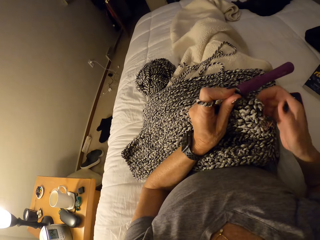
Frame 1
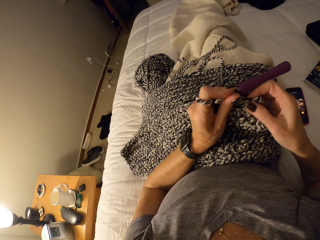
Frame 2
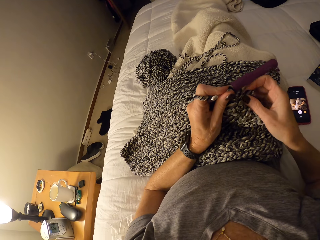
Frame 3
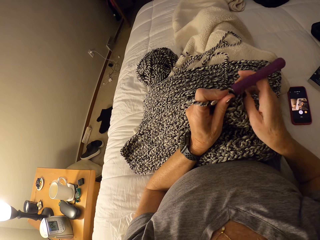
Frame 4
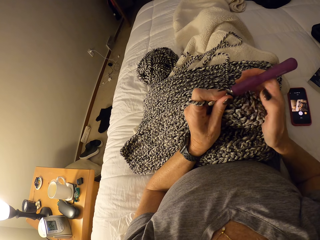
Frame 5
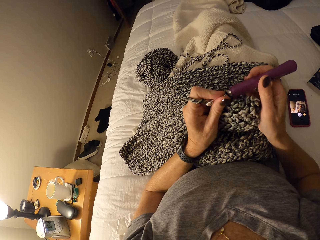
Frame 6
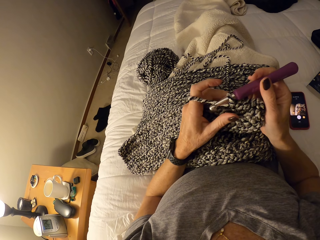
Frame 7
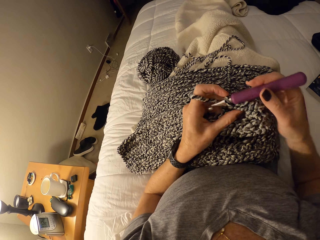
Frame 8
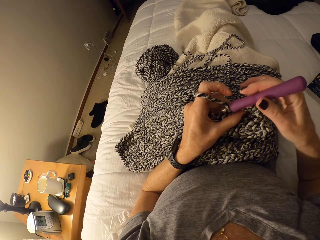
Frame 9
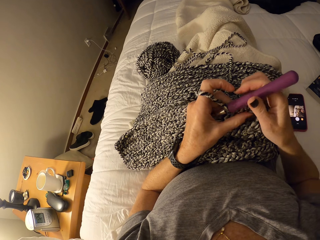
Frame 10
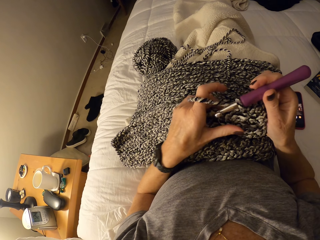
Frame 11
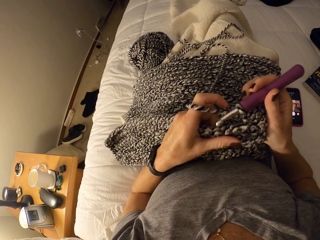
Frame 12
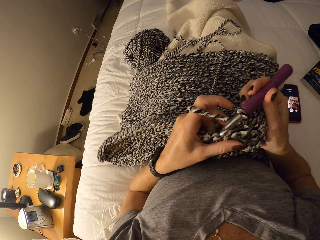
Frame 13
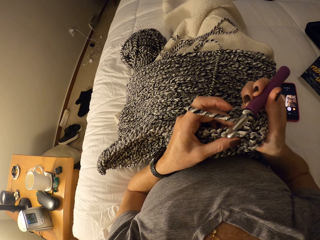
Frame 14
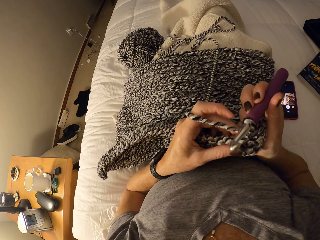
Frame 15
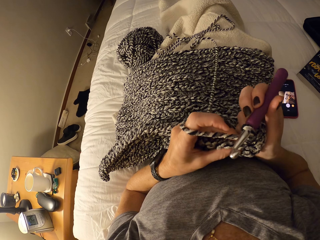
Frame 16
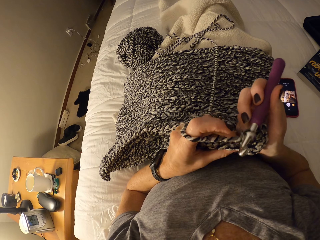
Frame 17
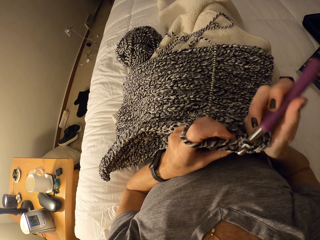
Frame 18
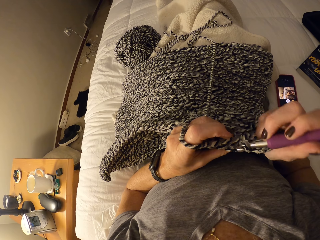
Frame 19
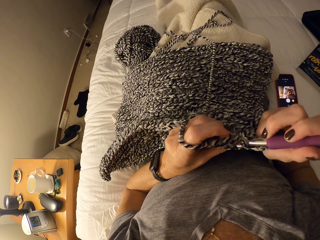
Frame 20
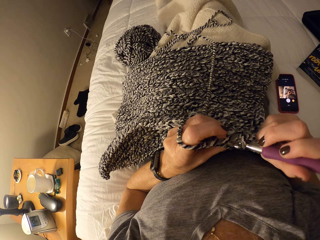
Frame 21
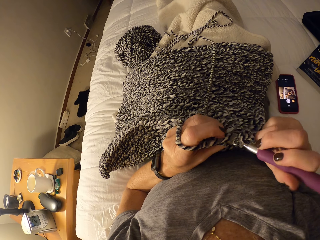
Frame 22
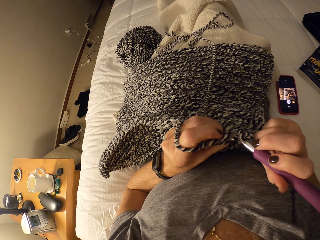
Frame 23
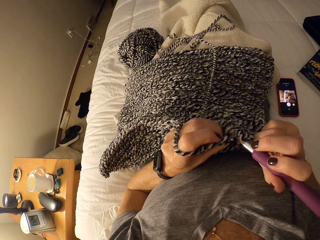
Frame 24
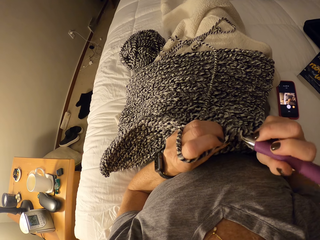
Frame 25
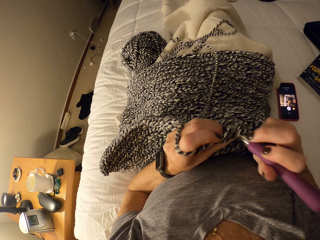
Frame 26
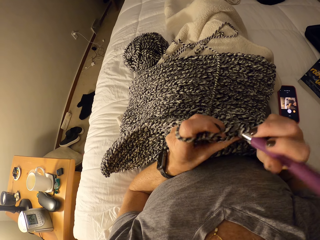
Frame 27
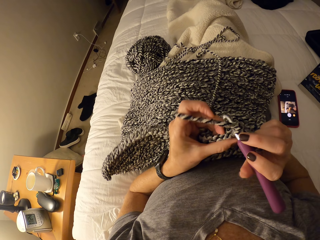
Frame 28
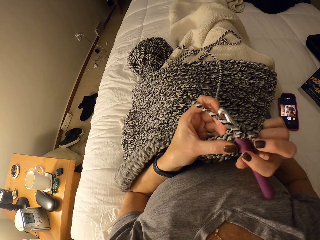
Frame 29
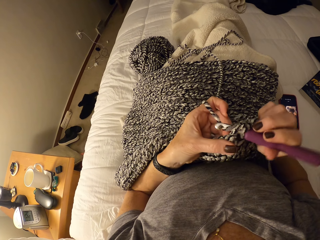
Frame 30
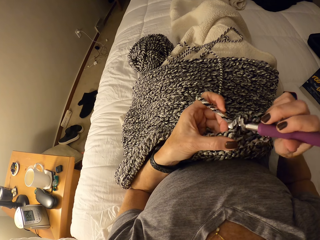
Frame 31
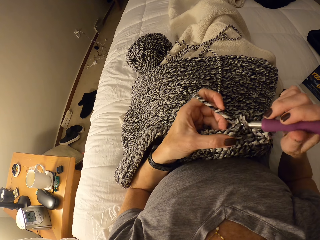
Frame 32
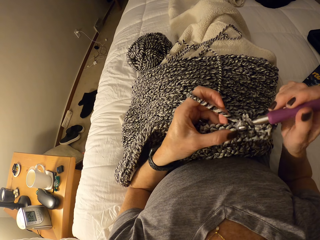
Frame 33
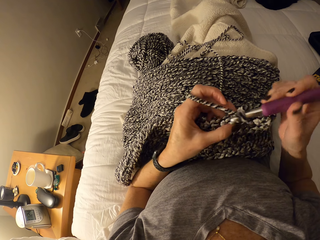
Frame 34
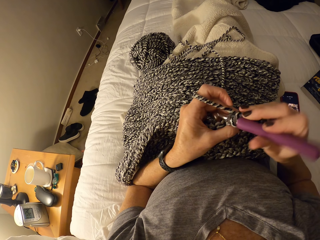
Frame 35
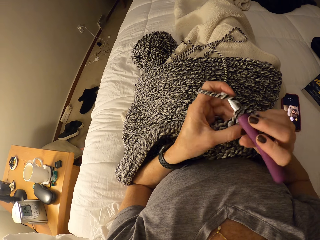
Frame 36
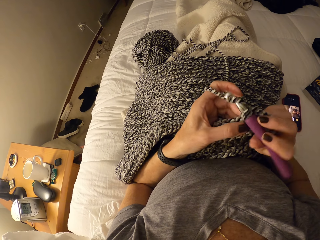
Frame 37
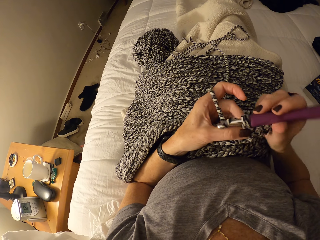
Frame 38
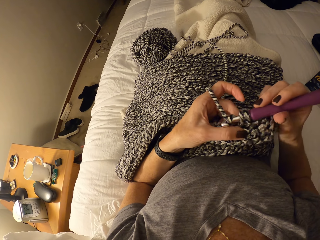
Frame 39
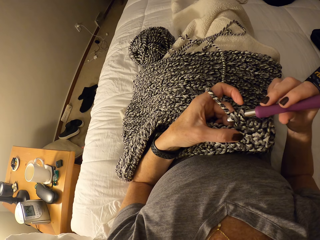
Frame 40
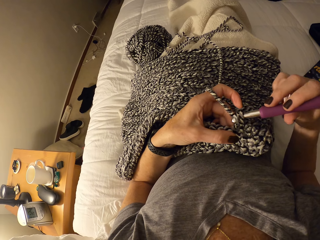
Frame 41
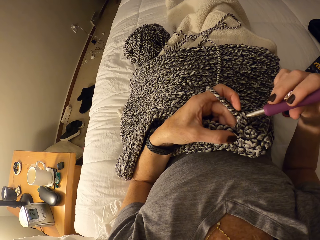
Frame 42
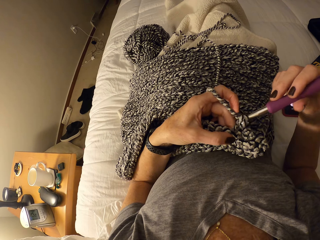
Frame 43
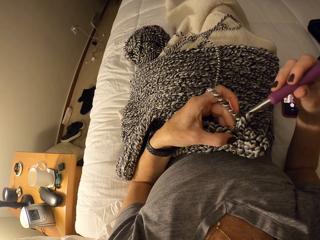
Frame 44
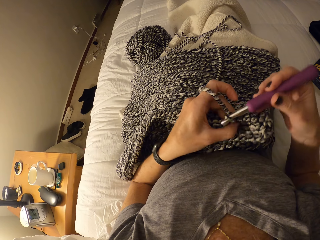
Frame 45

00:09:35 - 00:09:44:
The camera wearer passes the crochet hook in her left hand to her right hand. She crochets a garment using a yarn and a hook.

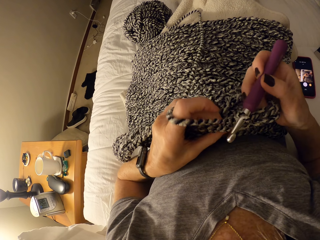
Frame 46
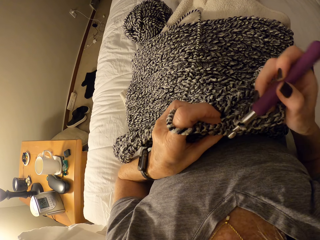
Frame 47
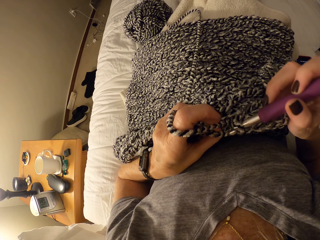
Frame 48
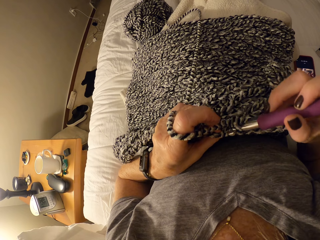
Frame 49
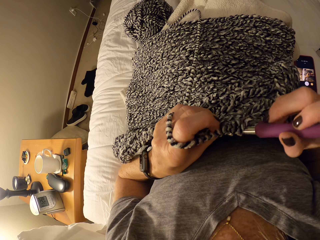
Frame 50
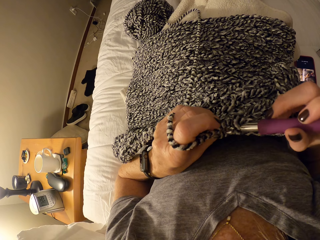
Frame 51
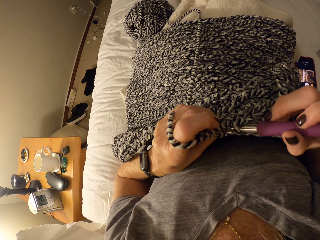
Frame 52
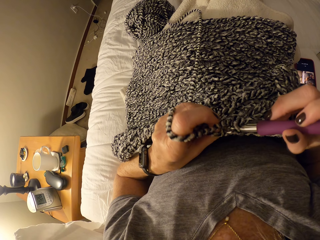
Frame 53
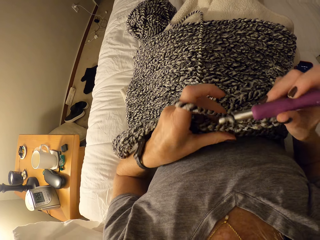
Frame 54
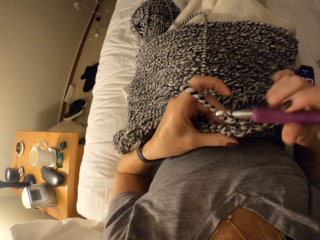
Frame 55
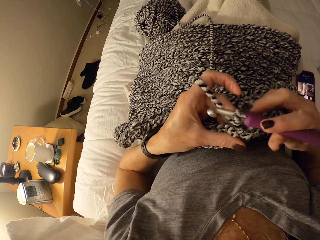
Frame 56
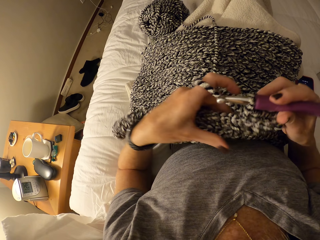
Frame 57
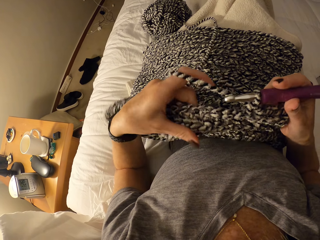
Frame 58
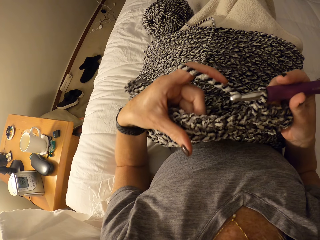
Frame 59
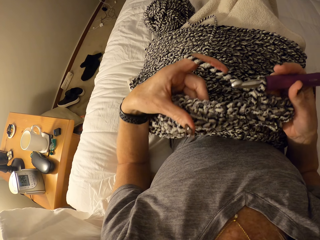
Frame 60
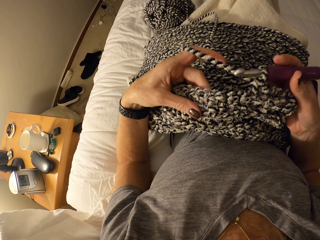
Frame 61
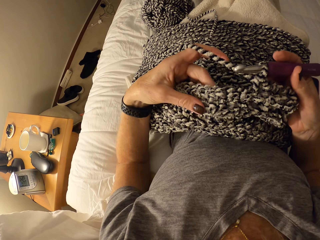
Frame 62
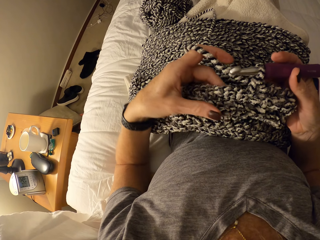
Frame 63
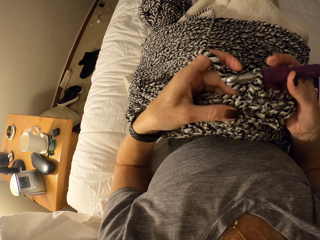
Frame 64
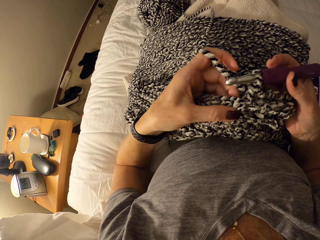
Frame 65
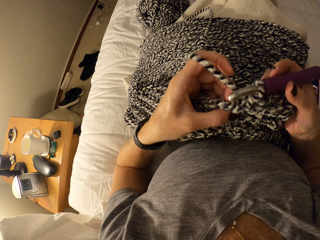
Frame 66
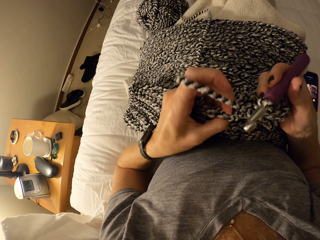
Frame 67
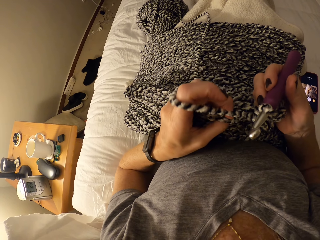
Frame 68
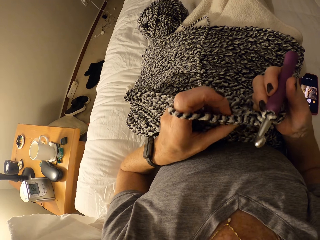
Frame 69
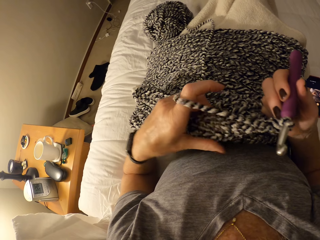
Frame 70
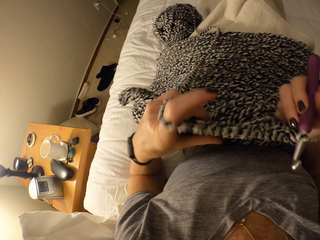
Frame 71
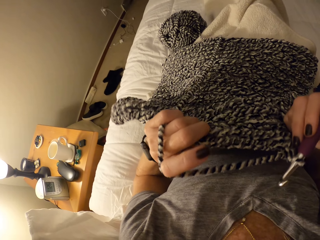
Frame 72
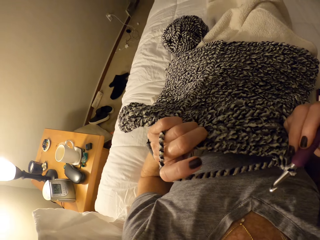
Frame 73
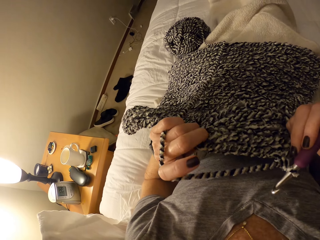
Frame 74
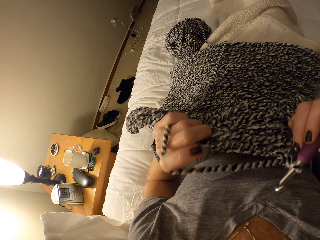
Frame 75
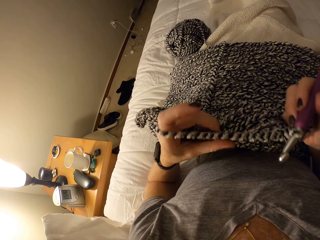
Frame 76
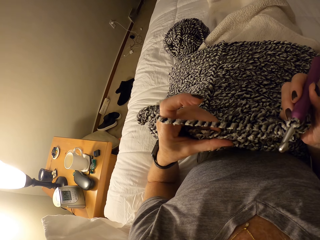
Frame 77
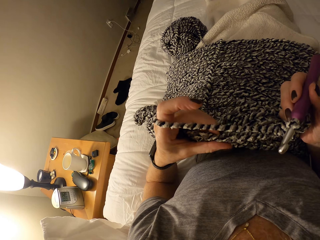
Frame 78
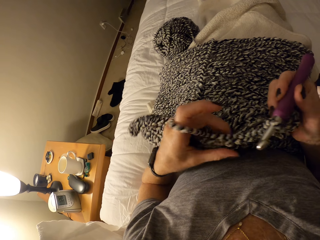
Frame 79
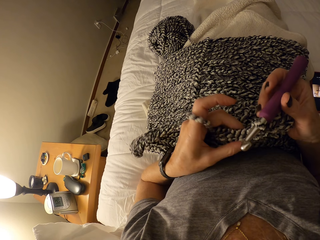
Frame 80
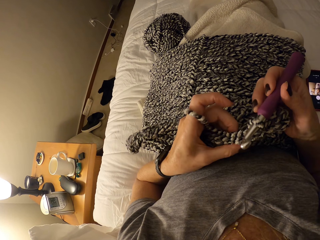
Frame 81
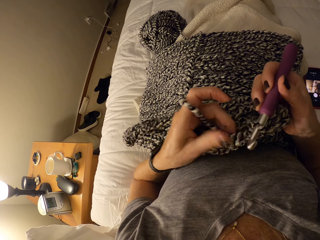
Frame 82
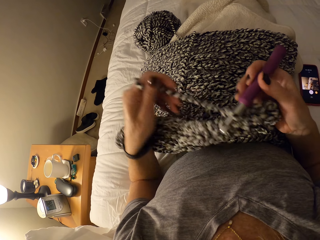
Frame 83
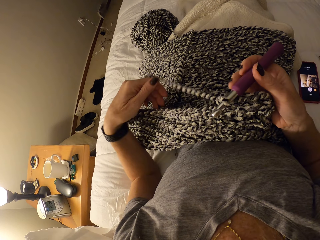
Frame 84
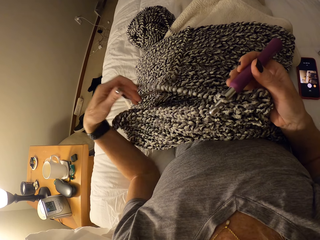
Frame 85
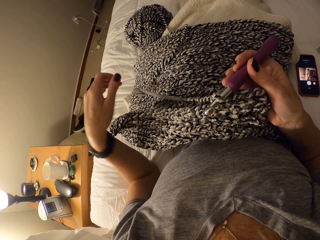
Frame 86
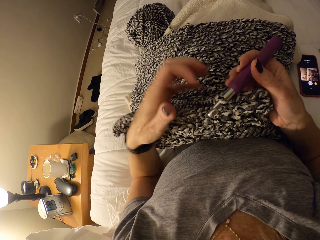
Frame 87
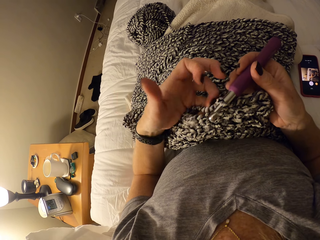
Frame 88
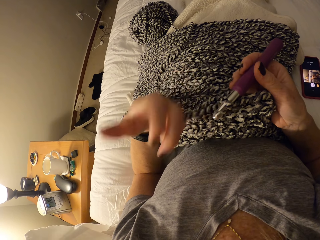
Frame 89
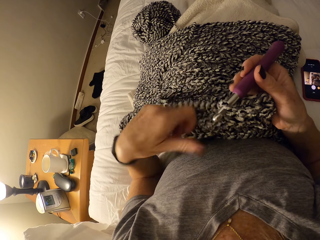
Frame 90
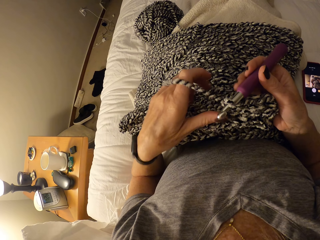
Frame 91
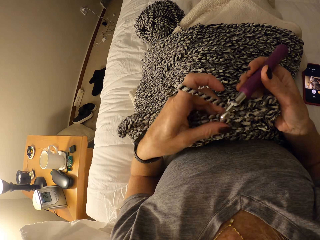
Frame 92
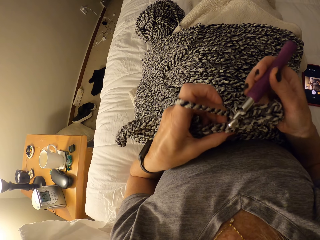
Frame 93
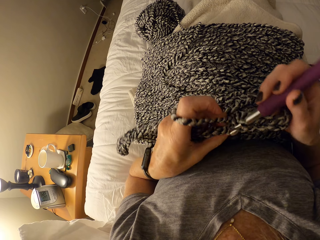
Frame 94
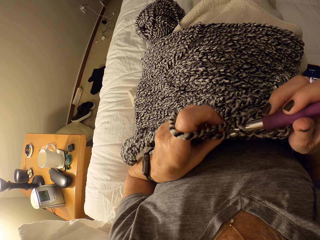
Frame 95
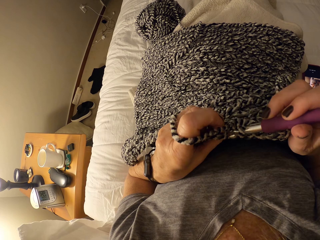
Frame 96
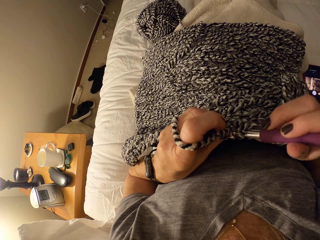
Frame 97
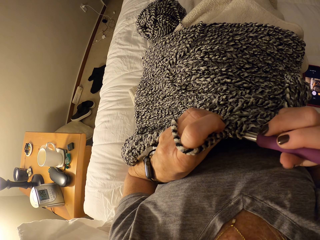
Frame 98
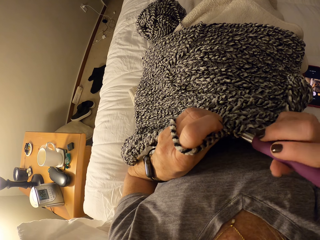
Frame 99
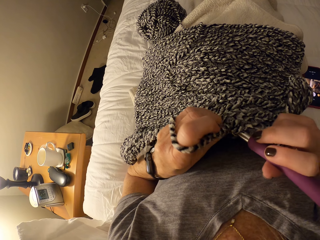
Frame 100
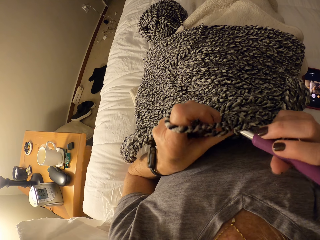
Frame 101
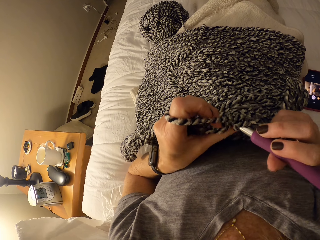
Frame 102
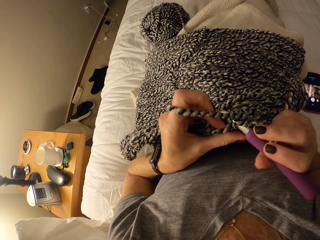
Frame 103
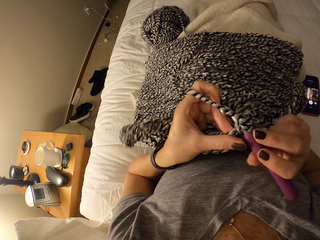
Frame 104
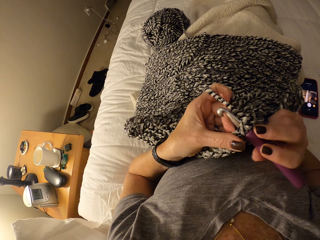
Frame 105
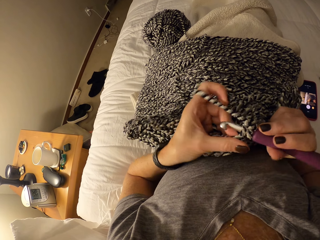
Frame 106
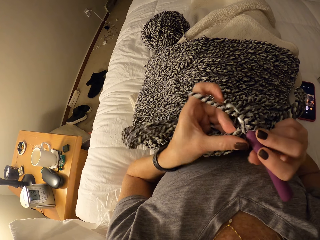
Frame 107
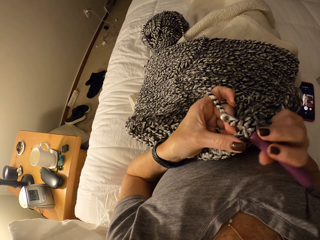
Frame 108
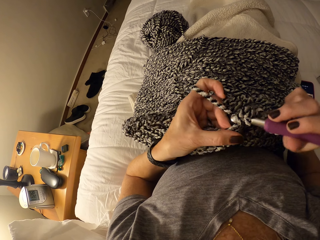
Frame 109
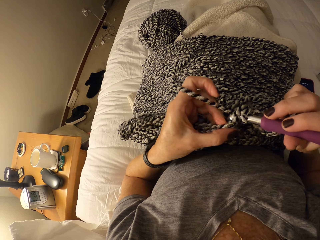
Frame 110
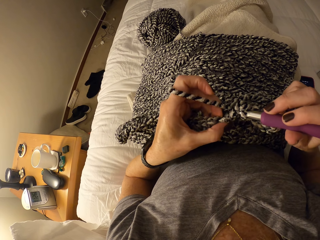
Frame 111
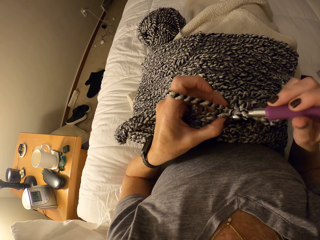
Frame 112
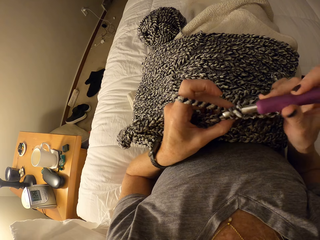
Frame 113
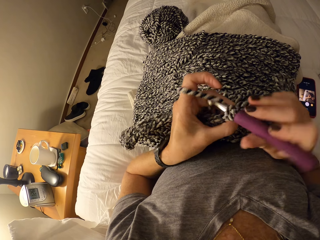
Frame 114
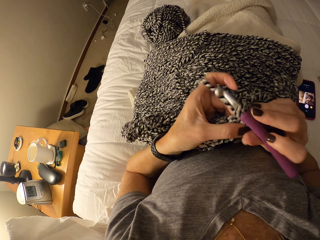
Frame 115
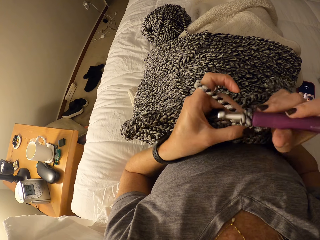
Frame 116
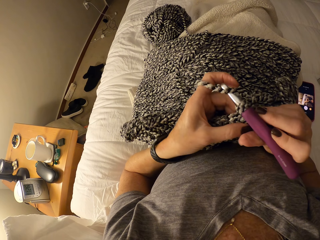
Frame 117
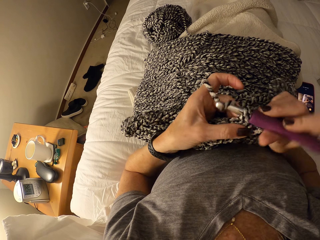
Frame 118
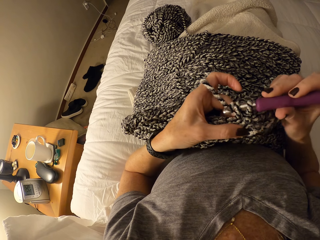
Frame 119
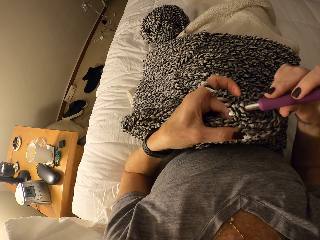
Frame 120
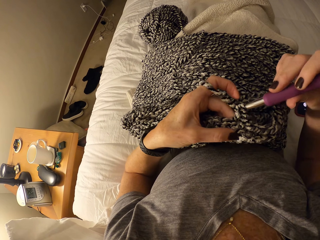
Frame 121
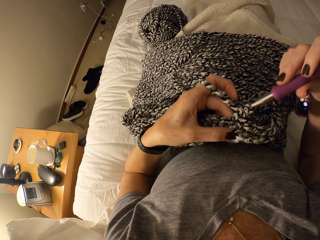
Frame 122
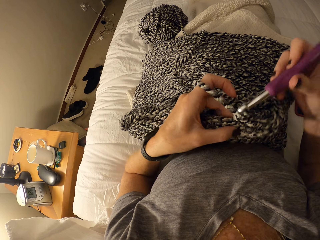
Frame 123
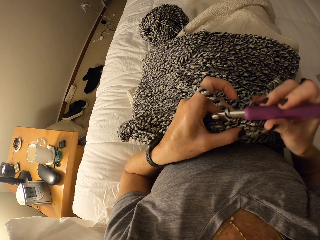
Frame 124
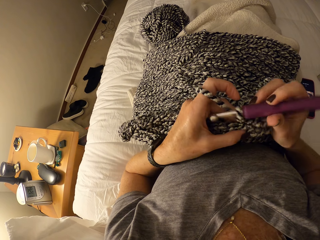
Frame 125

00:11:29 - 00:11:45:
The camera wearer adjusts her left hand on the crochet. She checks the edges of the crochet. She adjusts her left hand on the crochet. She crochets a garment using a yarn and a hook.
